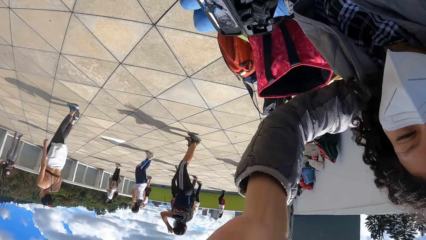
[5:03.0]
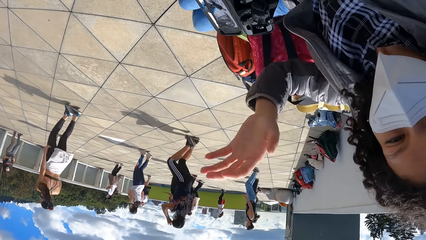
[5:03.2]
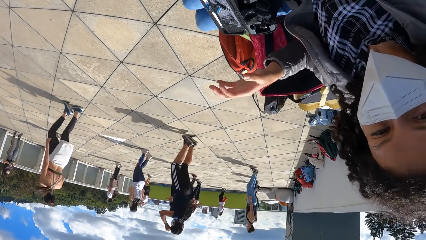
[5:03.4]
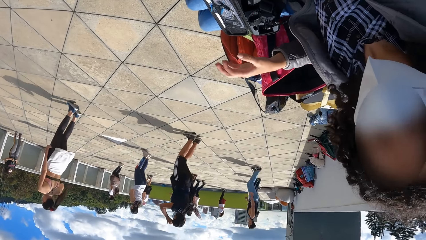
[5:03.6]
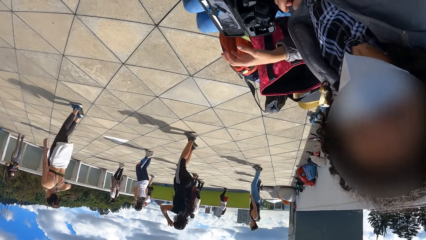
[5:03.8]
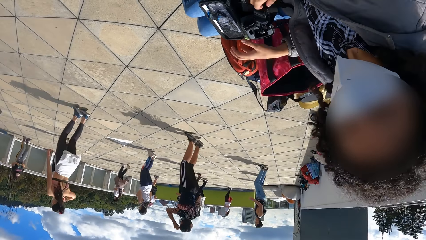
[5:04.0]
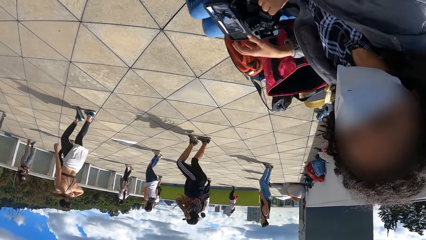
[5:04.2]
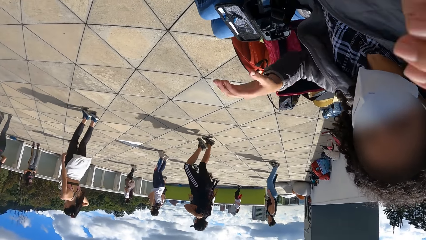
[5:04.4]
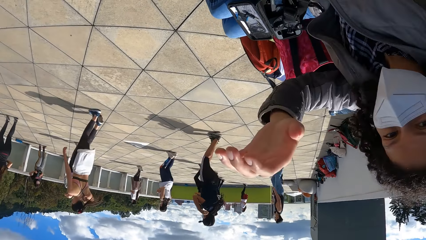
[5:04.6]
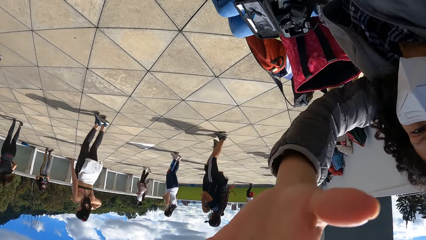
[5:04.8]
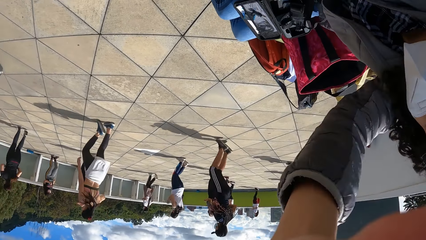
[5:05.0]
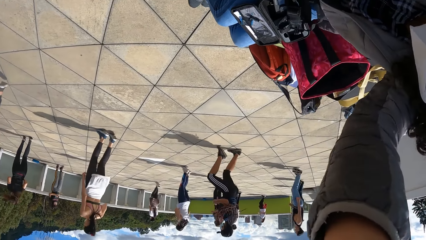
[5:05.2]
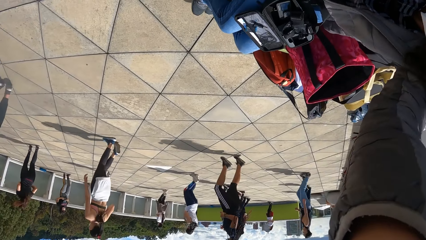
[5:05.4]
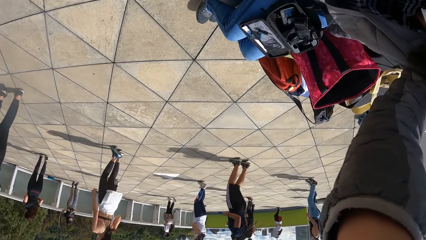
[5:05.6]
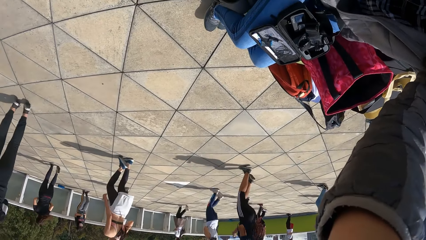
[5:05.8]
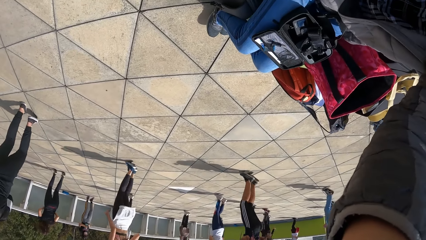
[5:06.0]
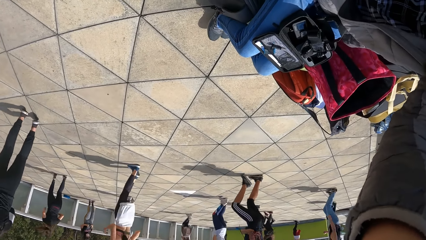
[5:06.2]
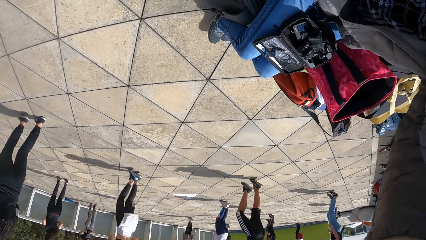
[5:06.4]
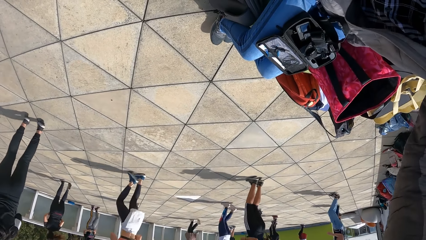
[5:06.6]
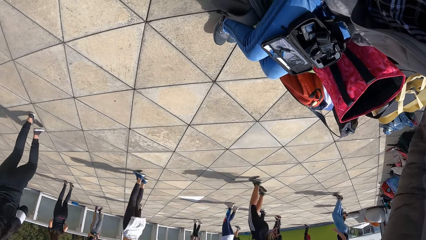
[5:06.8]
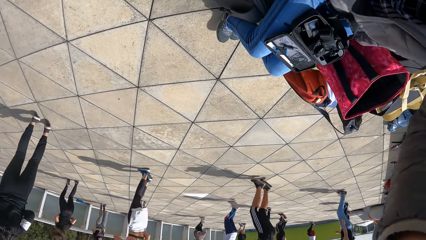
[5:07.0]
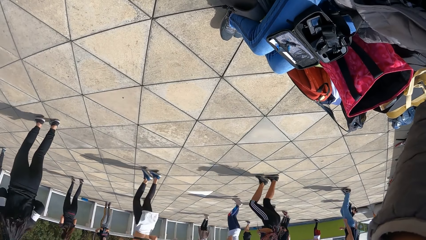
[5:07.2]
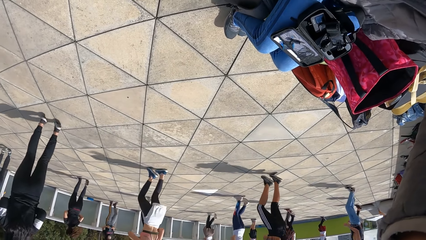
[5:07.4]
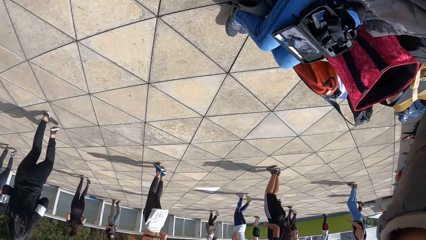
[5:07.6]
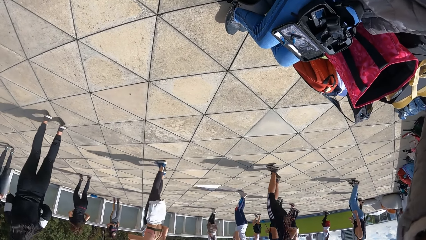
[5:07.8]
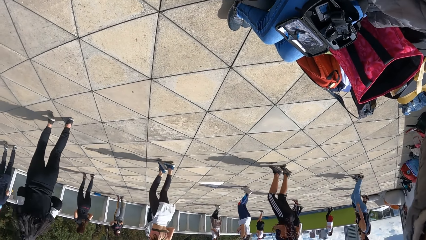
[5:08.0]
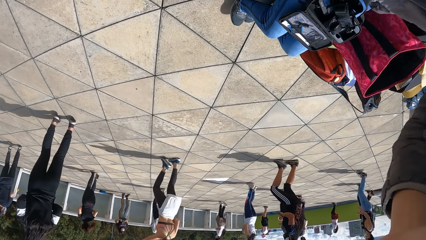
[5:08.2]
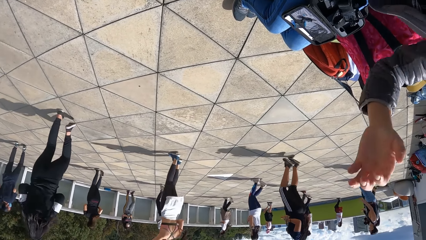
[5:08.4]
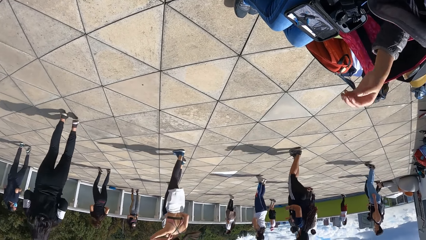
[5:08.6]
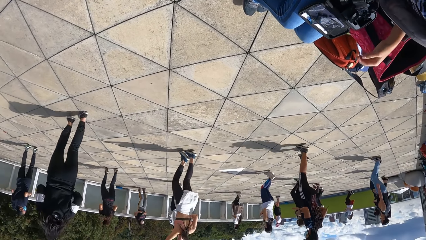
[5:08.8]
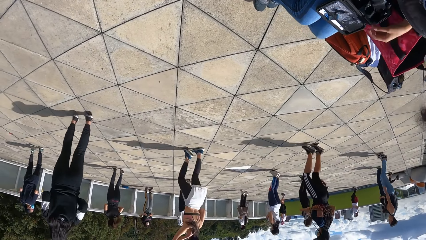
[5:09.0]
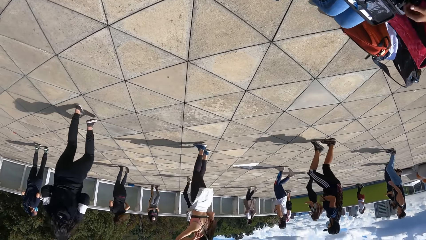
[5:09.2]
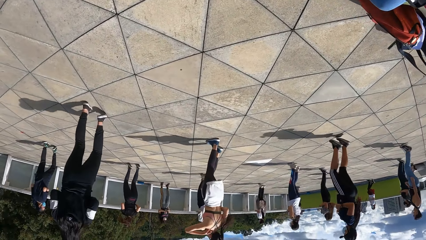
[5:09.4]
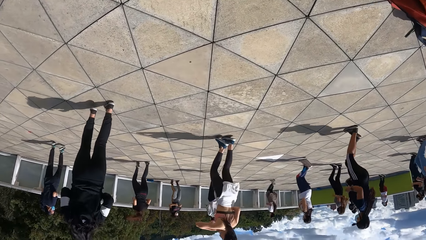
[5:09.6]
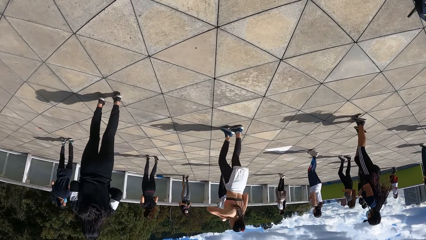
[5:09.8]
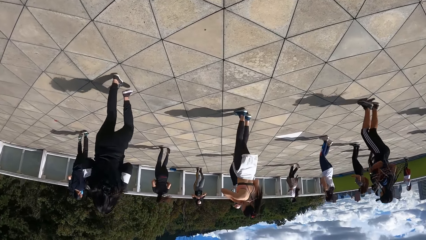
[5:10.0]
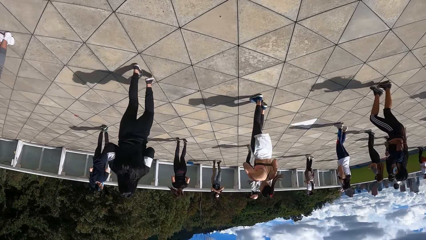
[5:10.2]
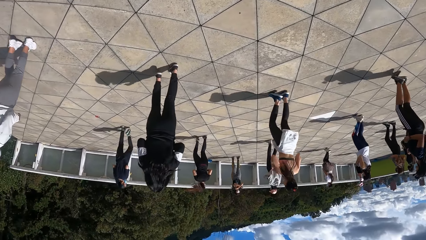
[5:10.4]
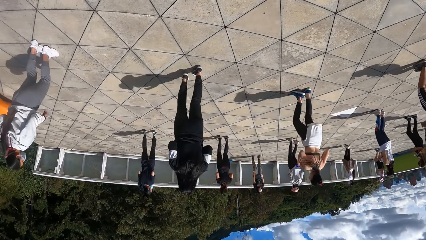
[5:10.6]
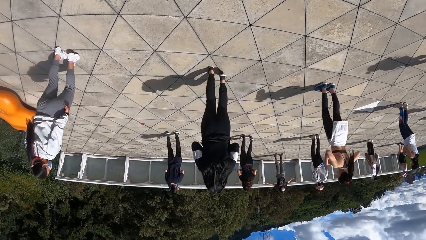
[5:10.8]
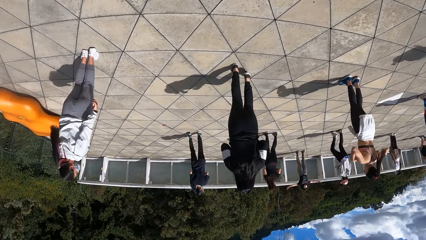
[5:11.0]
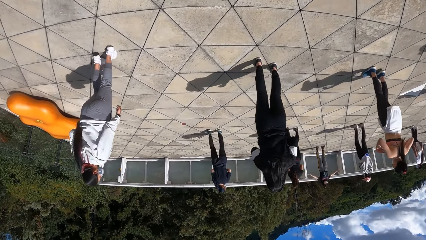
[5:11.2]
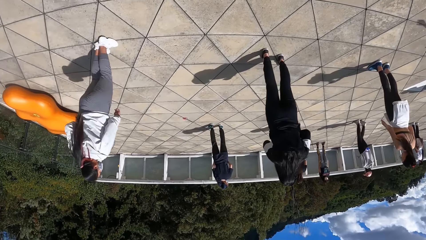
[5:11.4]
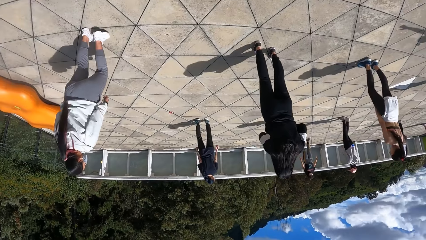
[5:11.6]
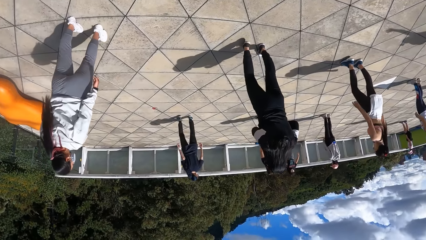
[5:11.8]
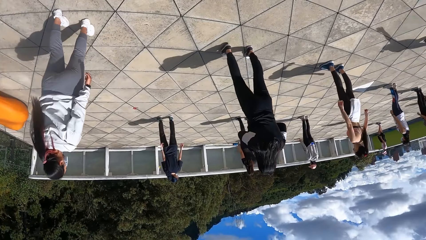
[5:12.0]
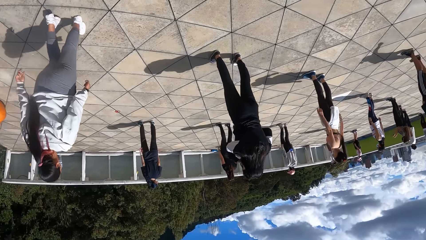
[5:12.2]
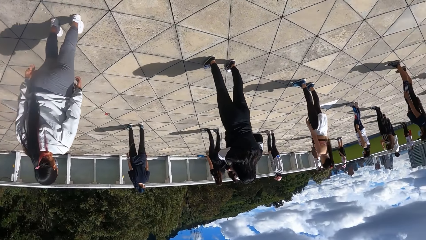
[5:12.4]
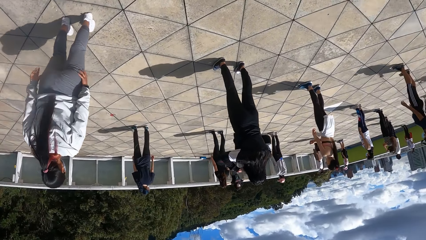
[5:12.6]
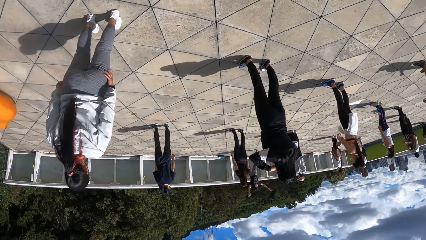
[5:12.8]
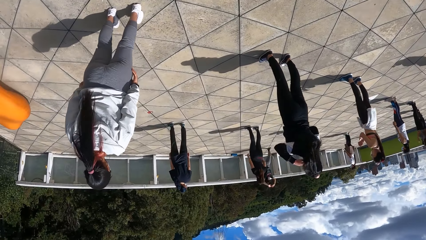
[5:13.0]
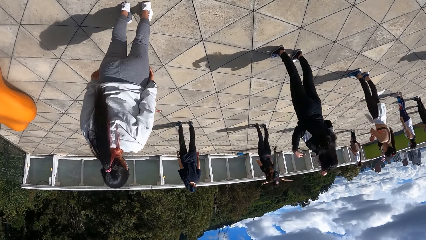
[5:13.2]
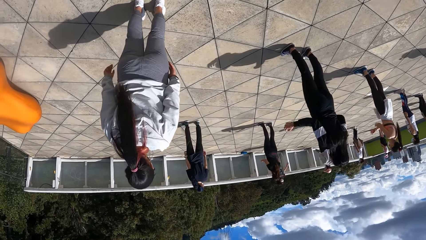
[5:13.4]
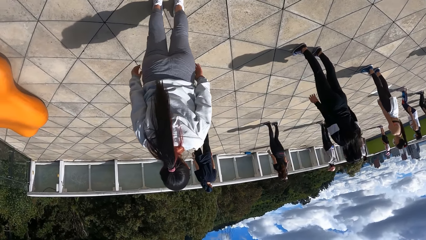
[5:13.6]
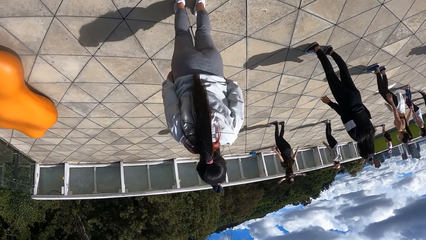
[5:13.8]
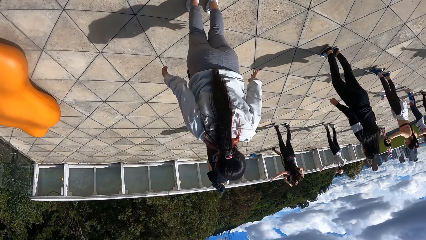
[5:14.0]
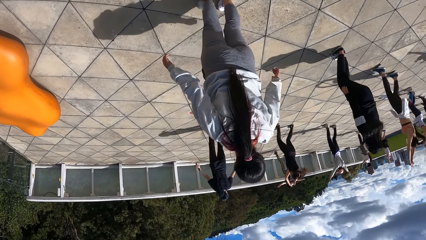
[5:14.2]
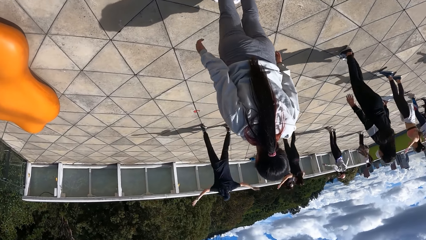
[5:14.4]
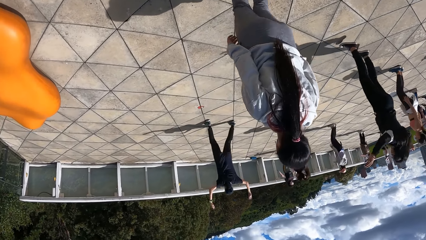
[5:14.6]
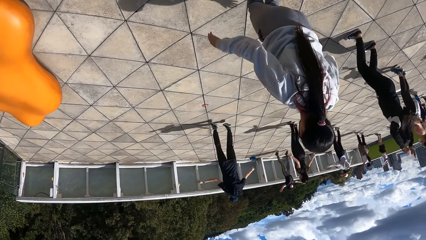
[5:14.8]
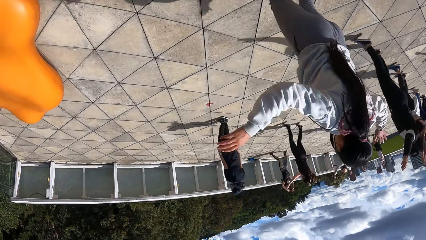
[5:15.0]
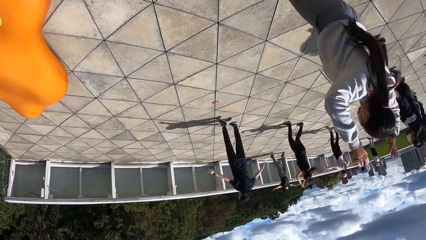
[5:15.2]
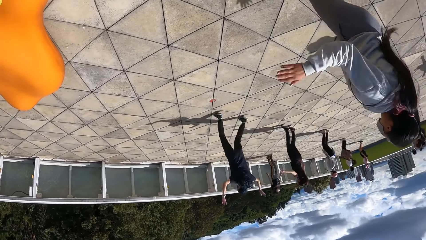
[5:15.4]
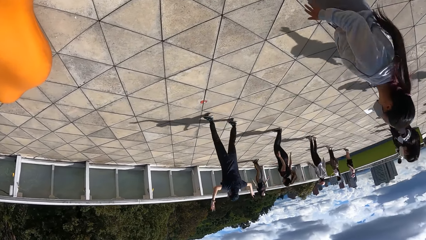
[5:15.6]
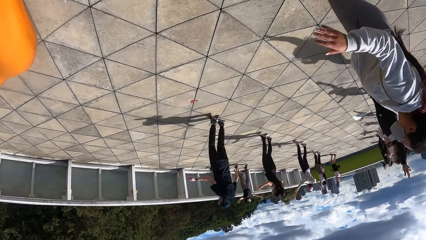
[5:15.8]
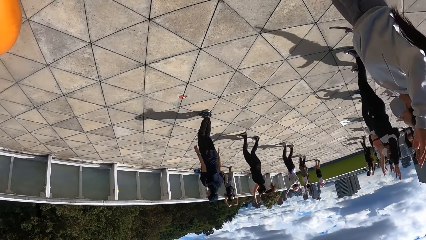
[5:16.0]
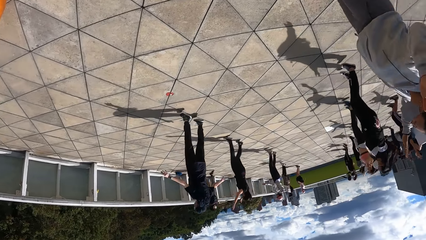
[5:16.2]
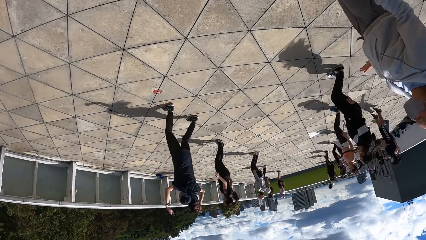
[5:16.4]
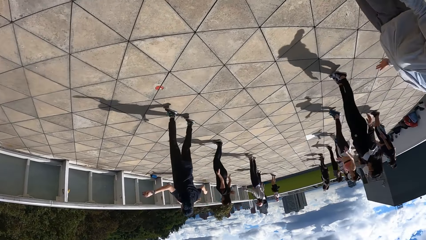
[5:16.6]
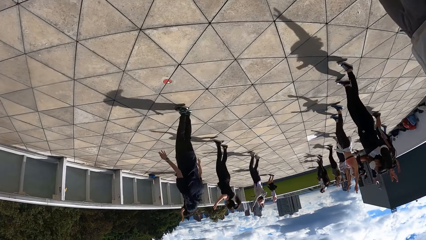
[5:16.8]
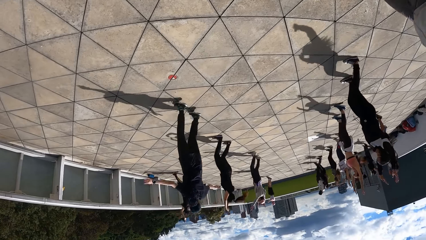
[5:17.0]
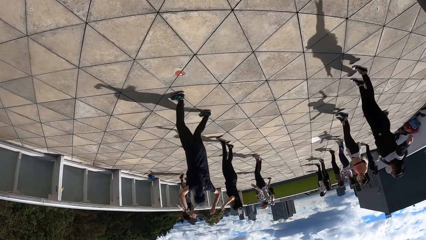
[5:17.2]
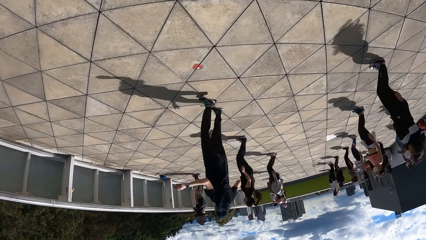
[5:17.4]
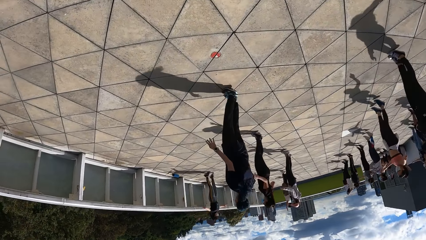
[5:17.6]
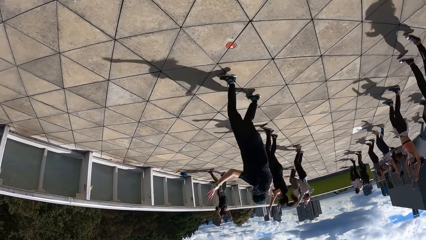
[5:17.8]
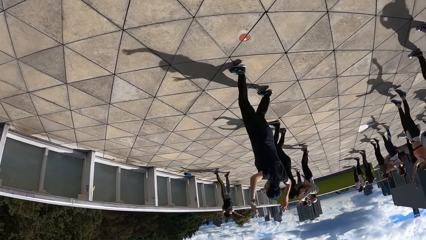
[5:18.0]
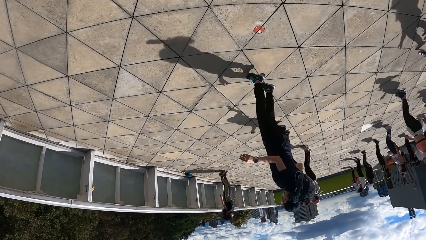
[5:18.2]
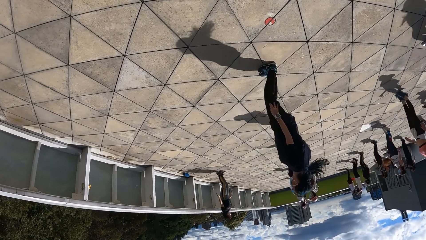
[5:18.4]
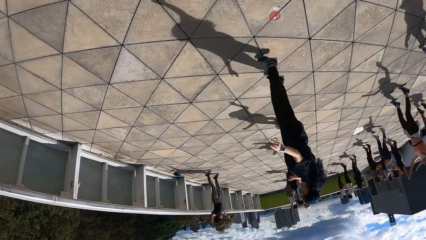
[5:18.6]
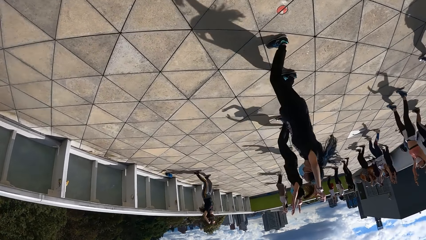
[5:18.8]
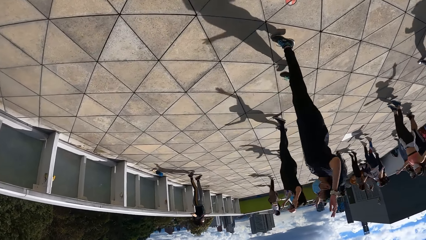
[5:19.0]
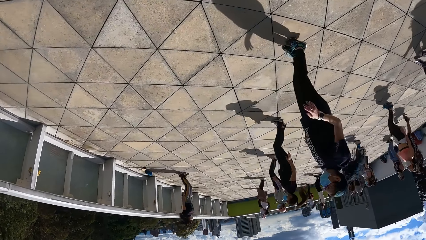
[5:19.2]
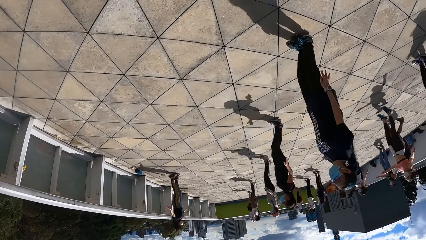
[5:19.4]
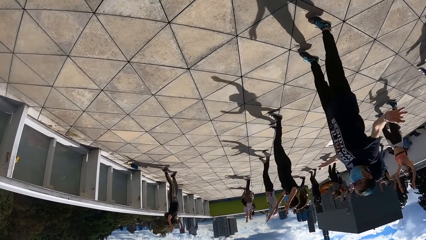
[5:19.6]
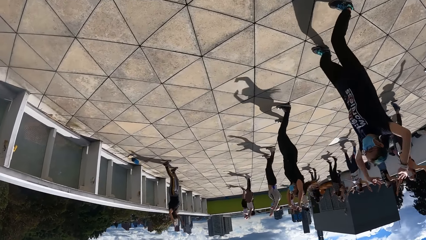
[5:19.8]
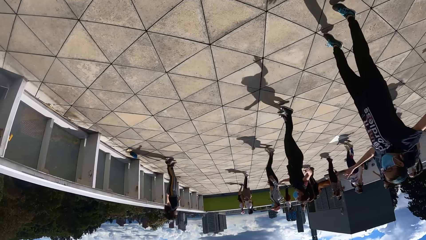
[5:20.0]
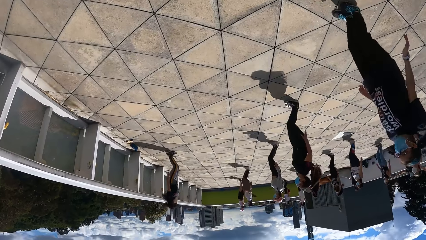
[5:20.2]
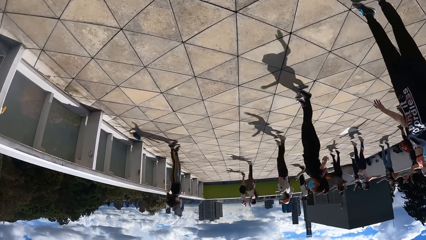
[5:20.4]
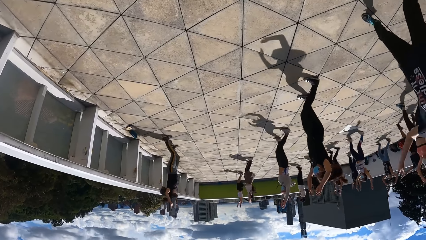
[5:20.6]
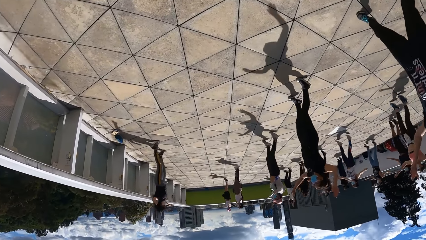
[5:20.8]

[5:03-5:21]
The camera wearer talks with a woman. They look around.
